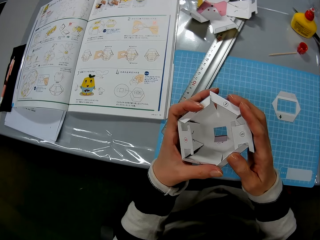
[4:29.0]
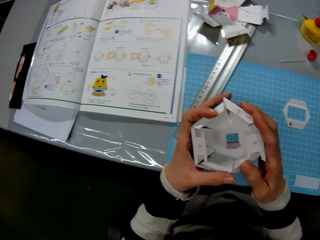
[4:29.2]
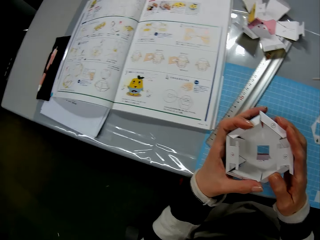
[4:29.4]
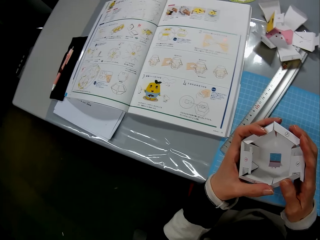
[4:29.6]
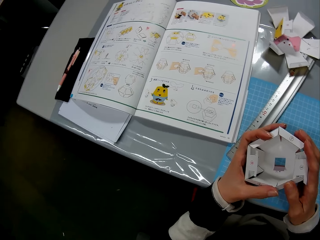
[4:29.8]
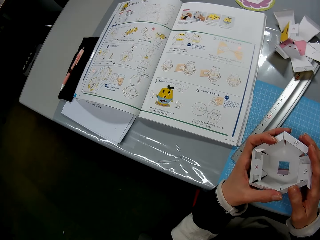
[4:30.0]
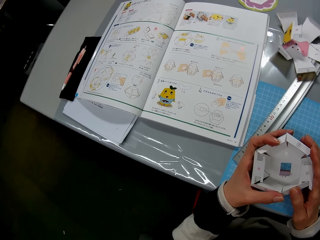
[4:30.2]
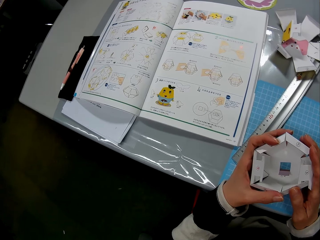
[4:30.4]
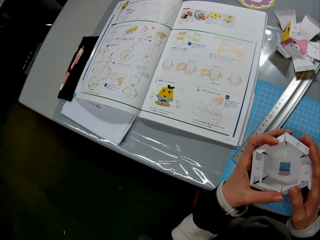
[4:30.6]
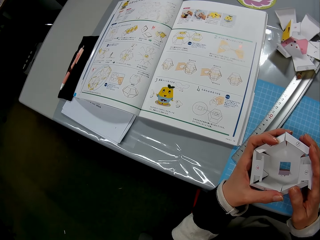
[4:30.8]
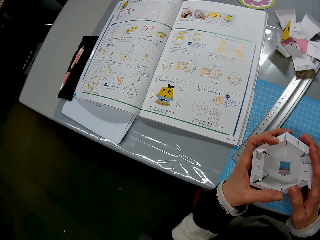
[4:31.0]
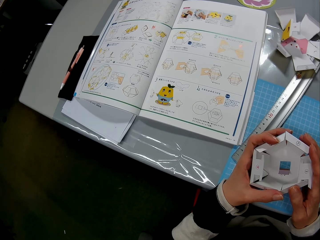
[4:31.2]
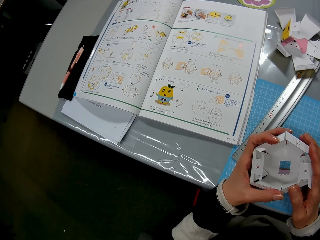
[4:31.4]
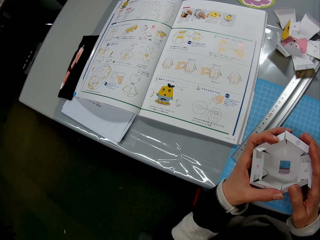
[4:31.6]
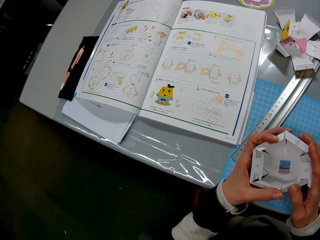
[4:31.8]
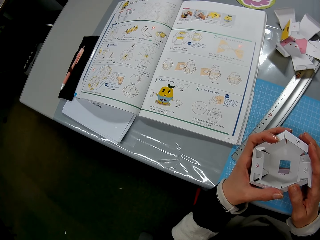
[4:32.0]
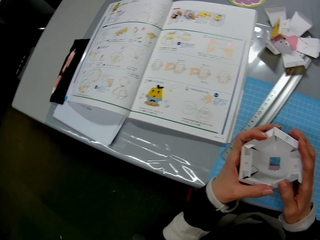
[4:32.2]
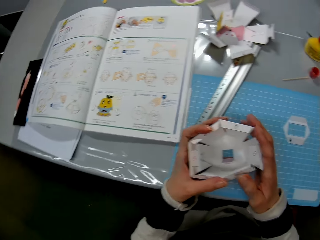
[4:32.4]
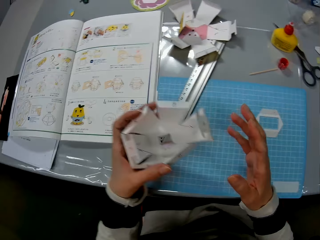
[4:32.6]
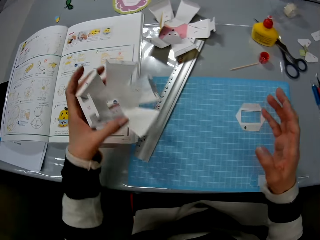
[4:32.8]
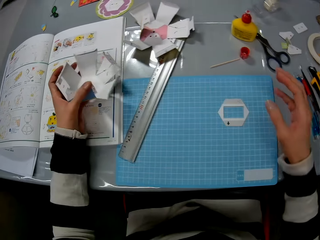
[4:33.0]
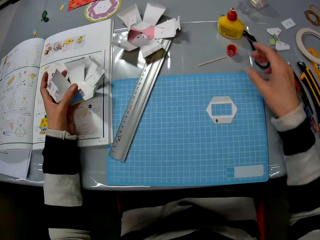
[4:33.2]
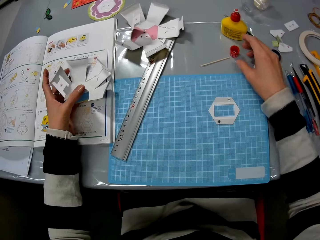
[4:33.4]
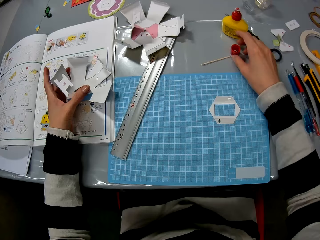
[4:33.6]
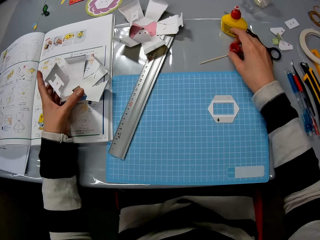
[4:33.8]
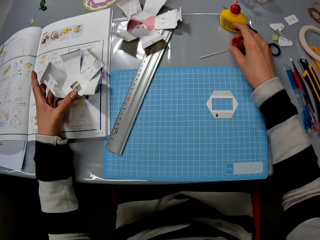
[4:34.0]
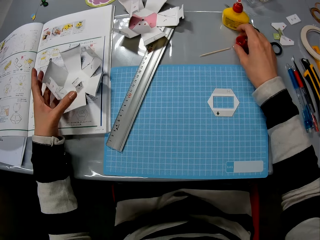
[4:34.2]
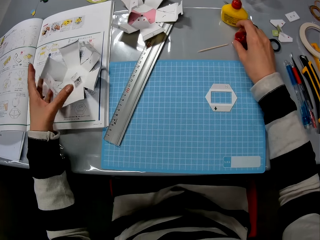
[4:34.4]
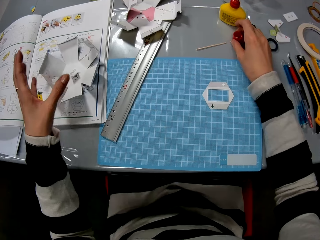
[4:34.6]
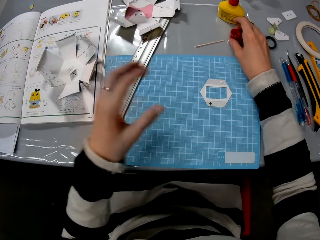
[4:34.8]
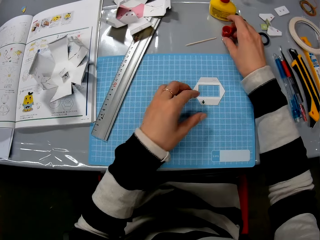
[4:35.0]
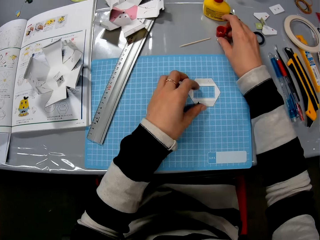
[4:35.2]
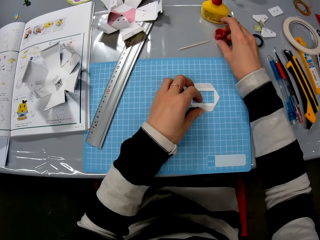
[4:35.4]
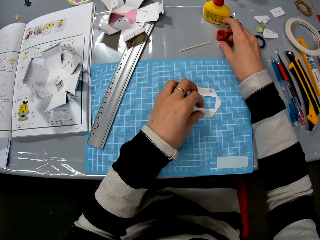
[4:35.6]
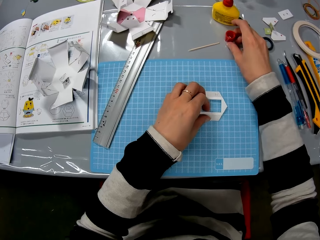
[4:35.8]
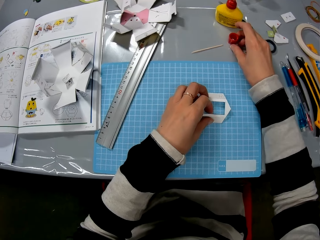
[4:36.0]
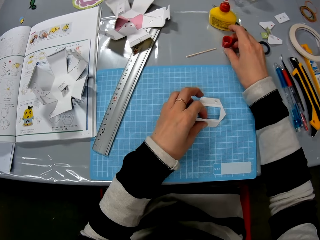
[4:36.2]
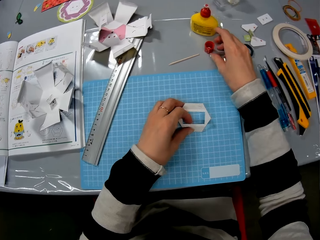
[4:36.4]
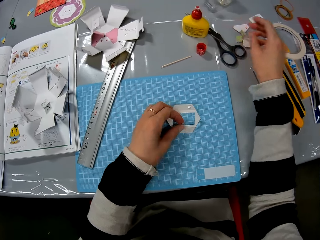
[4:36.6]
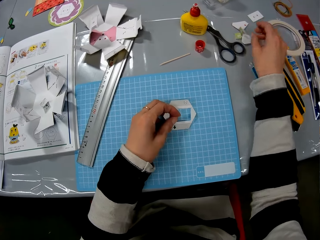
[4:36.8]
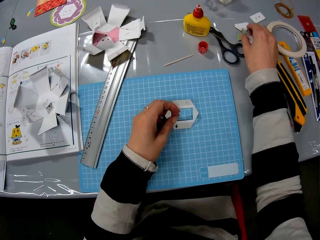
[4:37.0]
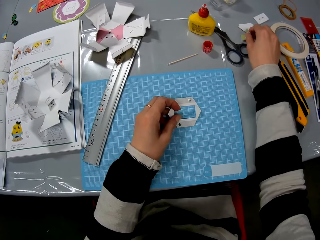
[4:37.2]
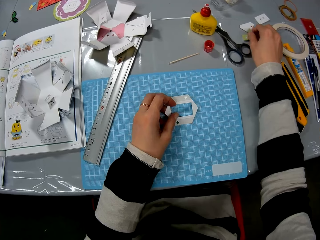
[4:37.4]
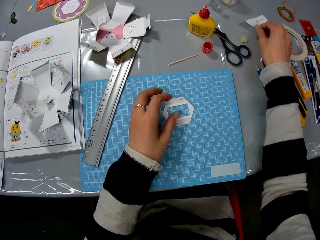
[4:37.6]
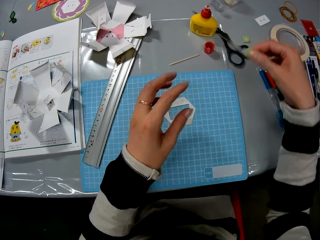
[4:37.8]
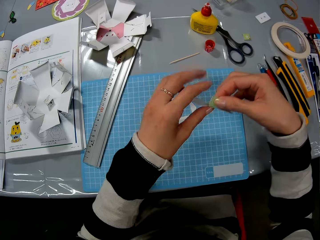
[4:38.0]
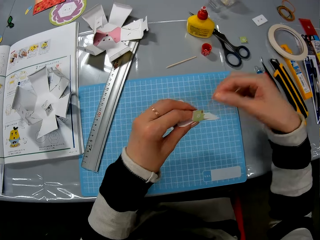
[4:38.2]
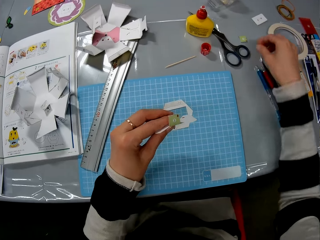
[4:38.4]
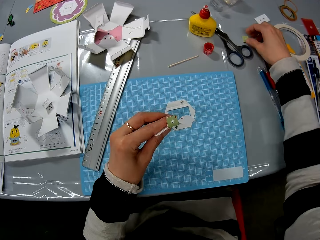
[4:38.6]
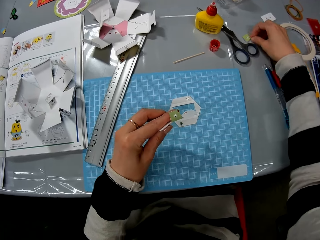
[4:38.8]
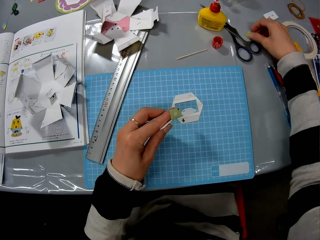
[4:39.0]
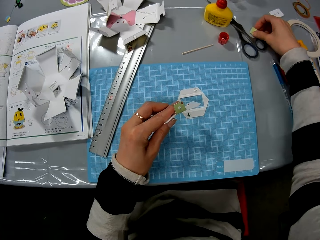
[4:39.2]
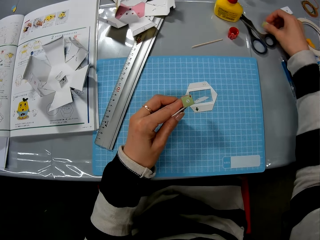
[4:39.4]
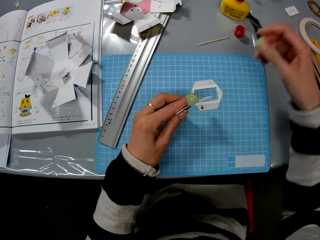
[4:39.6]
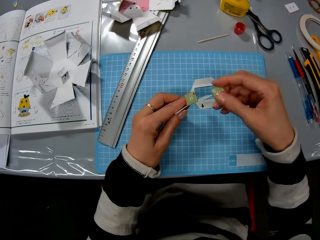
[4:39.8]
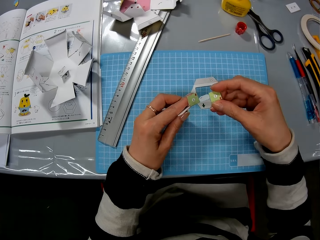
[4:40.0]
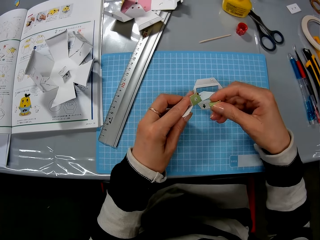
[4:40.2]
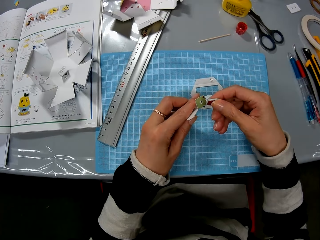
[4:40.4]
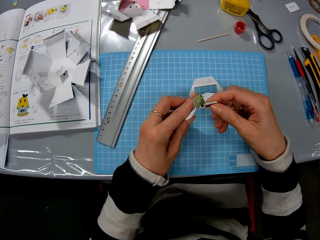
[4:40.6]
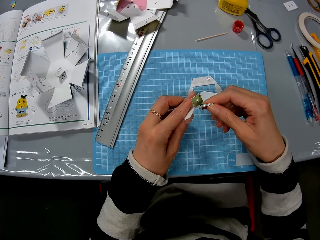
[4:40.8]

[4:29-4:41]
The camera wearer folds the paper craft. They drop the paper craft on the table. They hold the bottle lid. They touch the glue cover. They hold a piece of paper. They touch a paper on the table. They pick up a paper craft from the table. They hold the piece of paper with the other hand. They pick a piece of paper from the table.

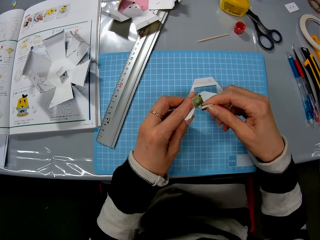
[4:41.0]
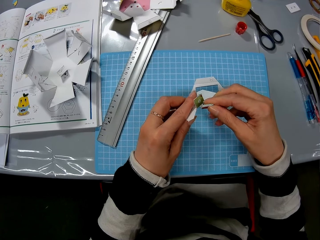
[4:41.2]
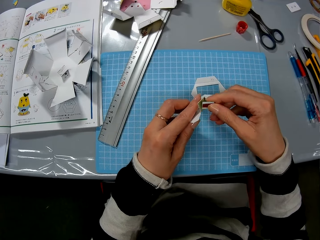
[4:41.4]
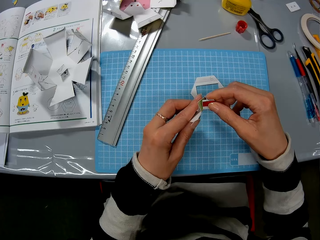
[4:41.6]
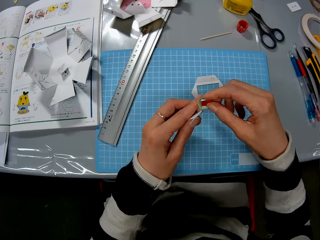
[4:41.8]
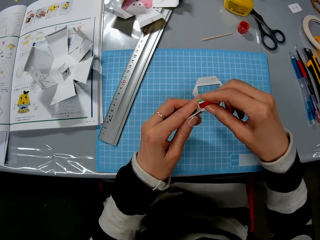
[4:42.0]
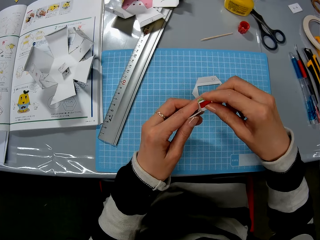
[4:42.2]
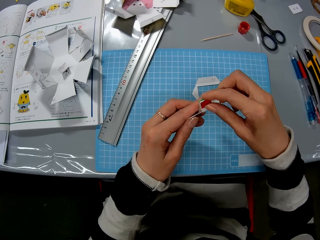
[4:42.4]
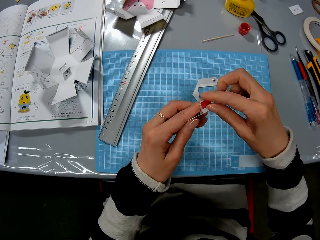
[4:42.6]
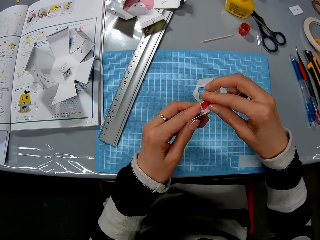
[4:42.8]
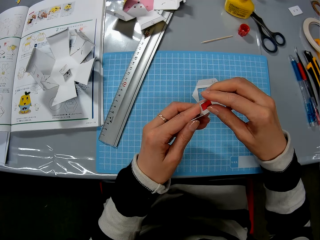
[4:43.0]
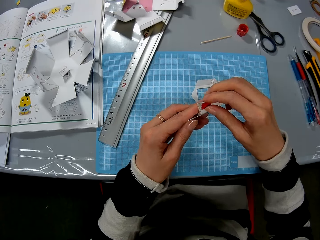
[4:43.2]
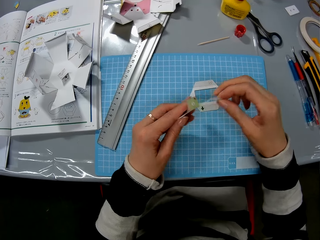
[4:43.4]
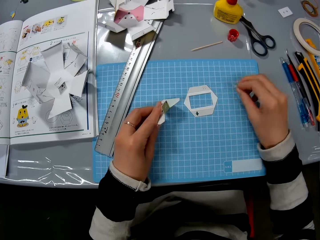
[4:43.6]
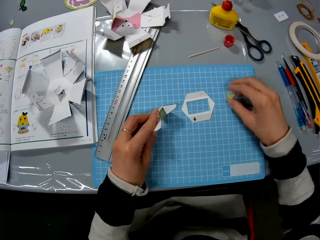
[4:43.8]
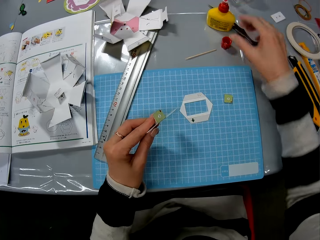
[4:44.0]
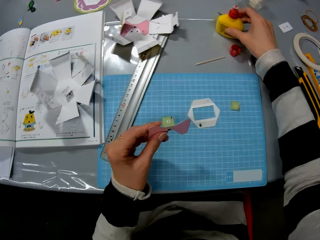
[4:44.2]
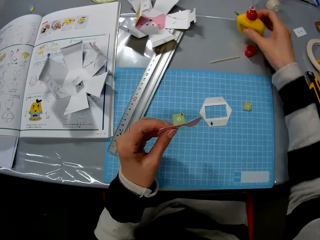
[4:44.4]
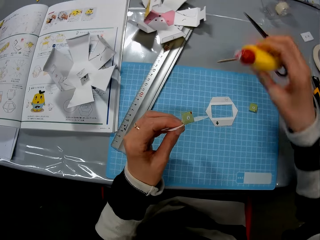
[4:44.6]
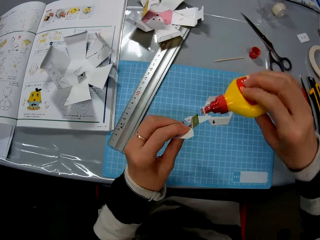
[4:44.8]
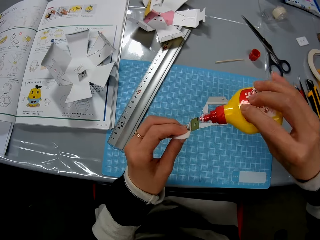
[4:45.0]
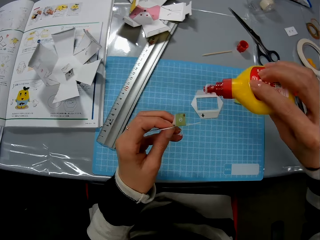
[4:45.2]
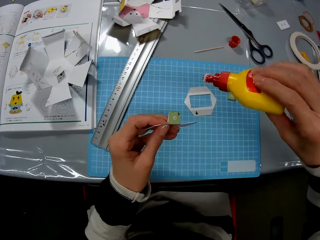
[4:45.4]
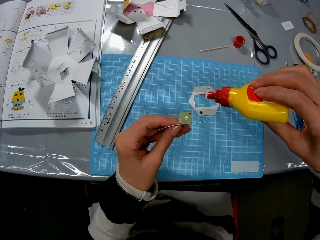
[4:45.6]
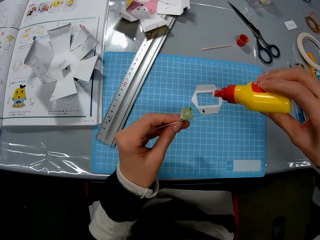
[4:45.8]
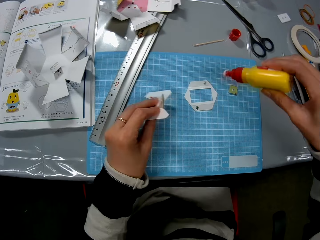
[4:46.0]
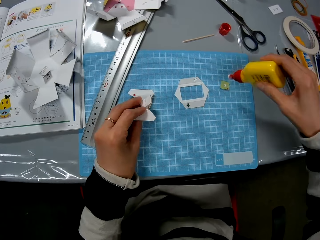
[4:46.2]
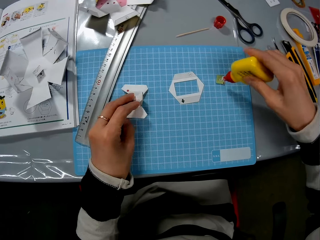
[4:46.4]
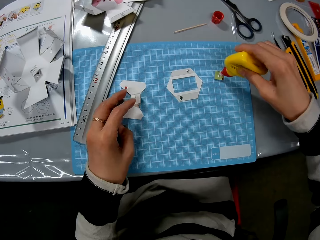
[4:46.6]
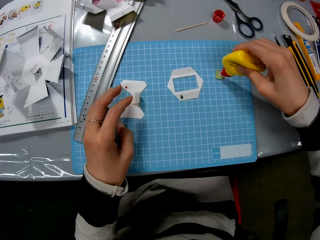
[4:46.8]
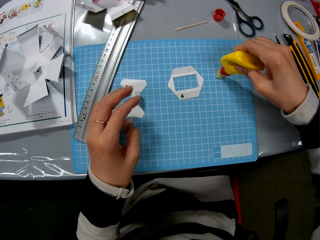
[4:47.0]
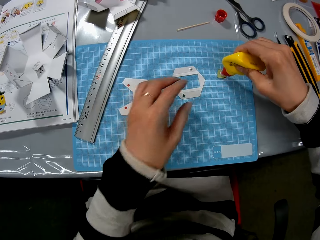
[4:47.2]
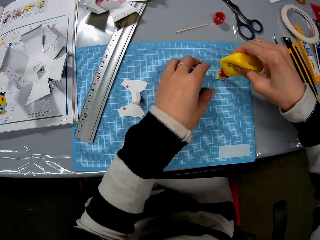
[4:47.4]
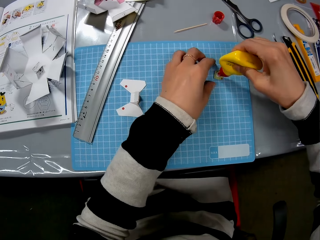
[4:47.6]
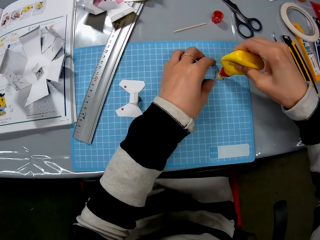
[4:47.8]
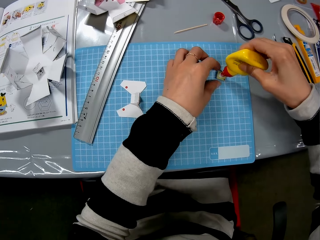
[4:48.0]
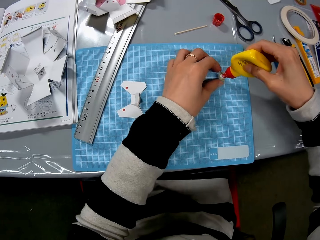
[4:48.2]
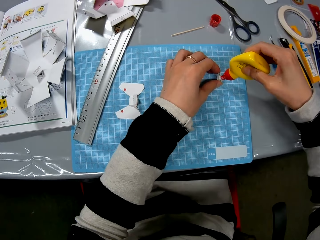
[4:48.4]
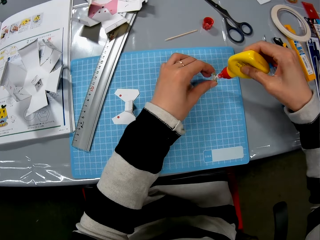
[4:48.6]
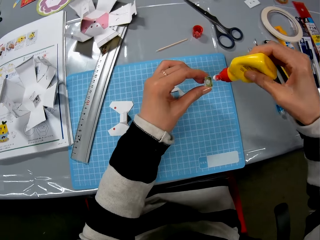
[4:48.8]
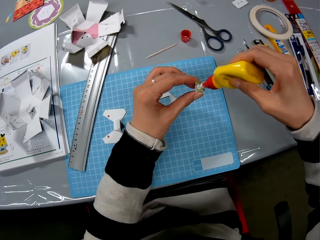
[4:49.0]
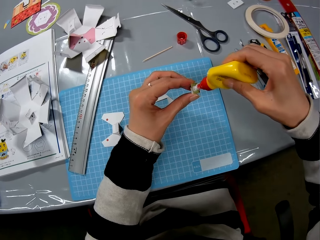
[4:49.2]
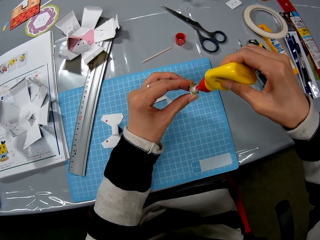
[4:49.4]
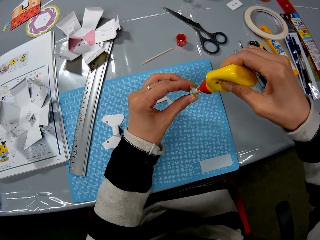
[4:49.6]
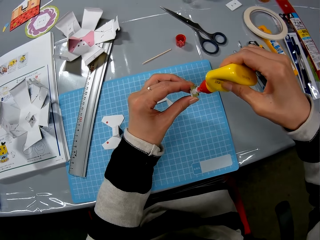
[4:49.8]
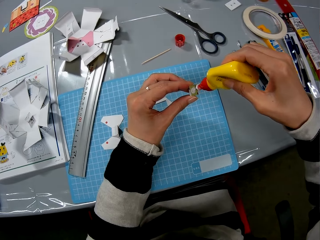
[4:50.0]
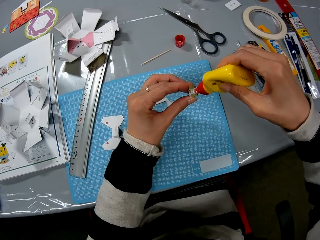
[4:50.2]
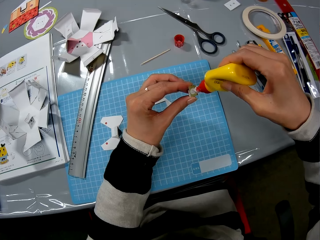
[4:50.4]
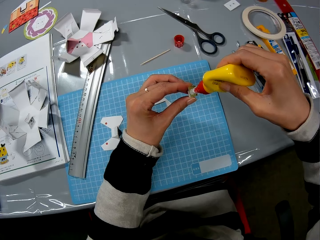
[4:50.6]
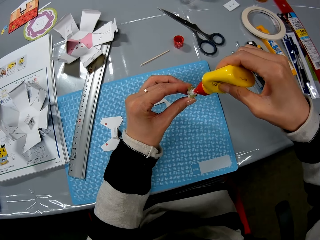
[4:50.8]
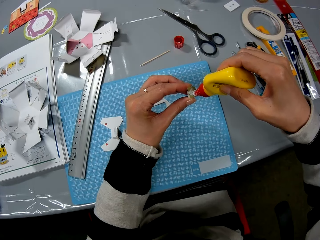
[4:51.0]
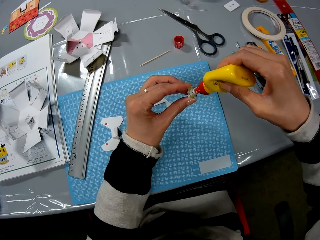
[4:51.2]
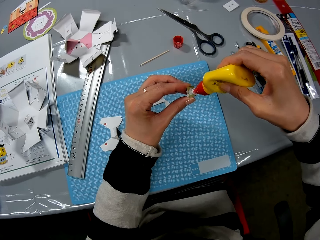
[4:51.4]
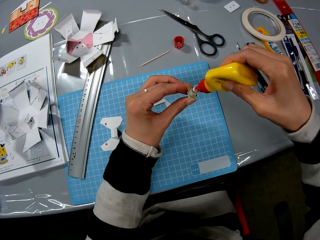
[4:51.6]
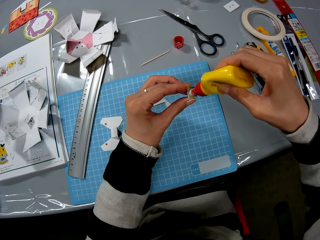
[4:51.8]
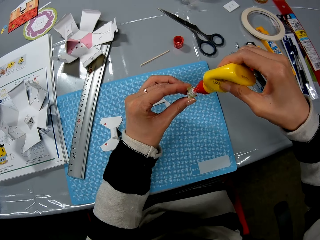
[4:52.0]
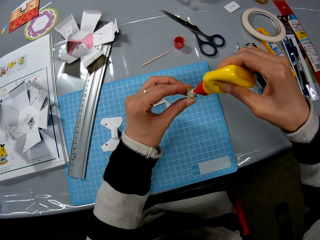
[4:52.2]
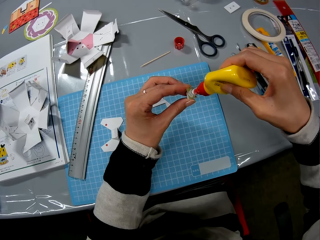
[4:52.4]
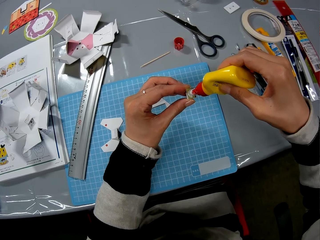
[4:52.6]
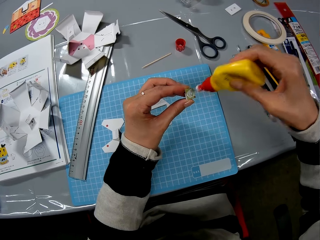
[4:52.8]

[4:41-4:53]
The camera wearer connects the pieces of paper together. They put the piece of paper on the table. They pick a bottle of glue from the table. They put the glue on the piece of paper. They put the super glue on the piece of decoration.
